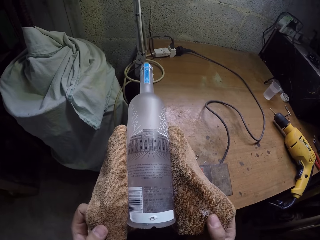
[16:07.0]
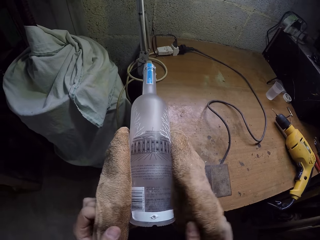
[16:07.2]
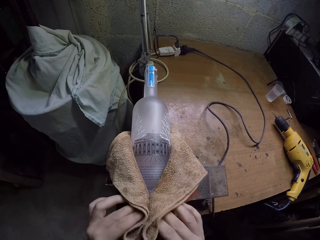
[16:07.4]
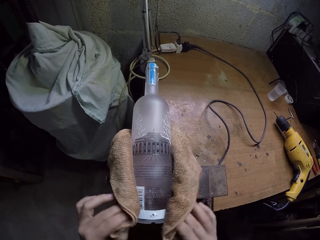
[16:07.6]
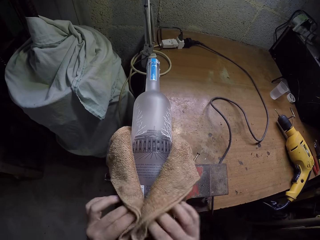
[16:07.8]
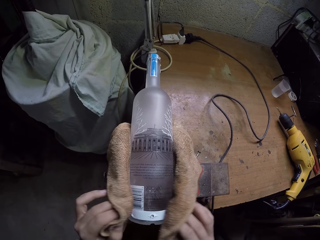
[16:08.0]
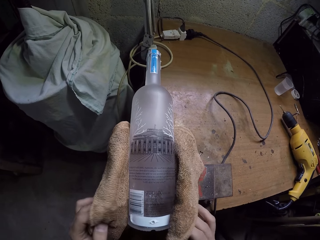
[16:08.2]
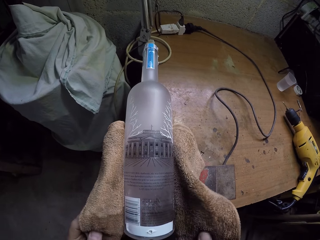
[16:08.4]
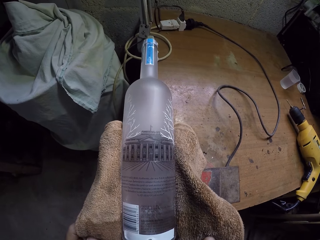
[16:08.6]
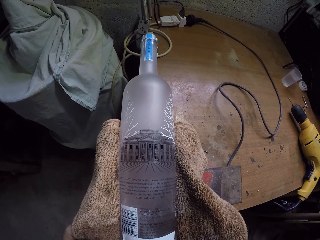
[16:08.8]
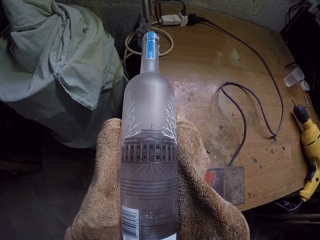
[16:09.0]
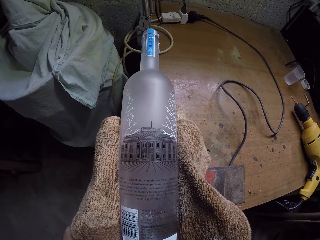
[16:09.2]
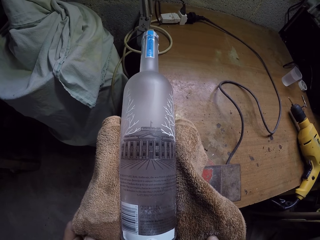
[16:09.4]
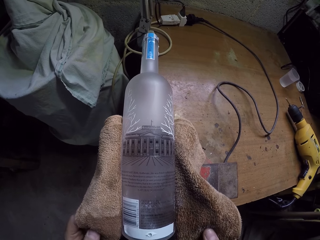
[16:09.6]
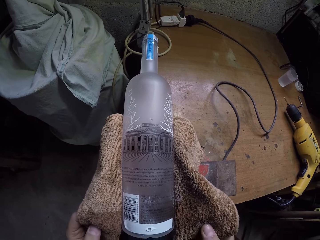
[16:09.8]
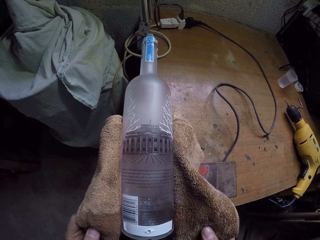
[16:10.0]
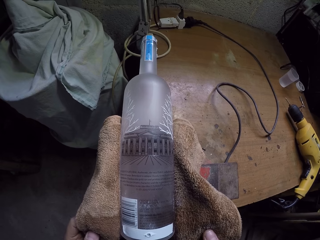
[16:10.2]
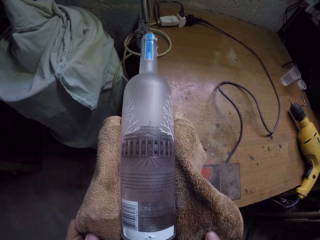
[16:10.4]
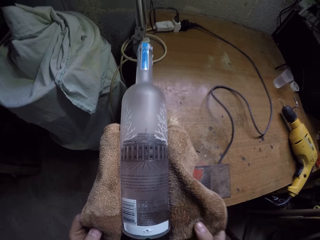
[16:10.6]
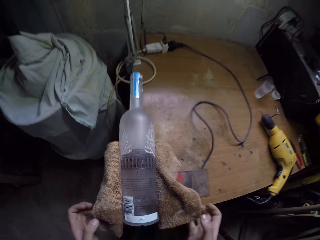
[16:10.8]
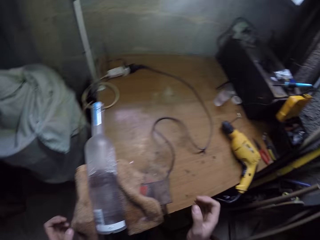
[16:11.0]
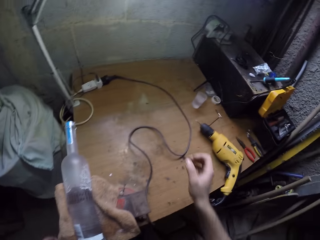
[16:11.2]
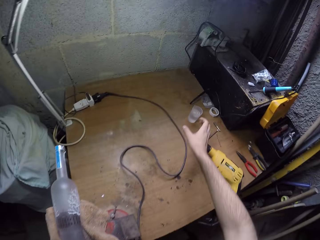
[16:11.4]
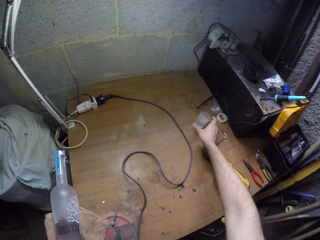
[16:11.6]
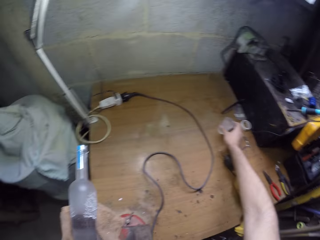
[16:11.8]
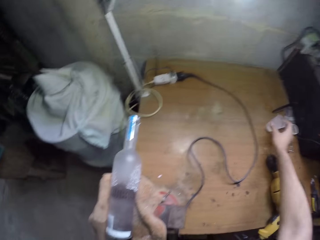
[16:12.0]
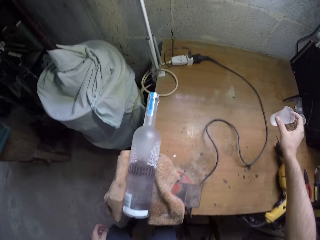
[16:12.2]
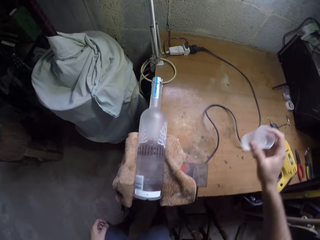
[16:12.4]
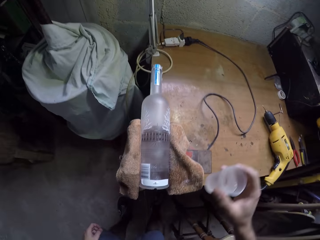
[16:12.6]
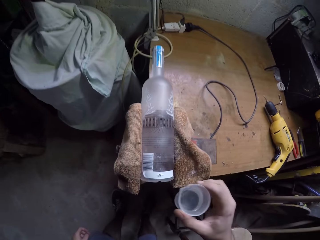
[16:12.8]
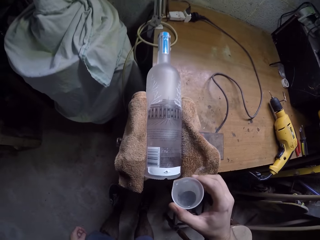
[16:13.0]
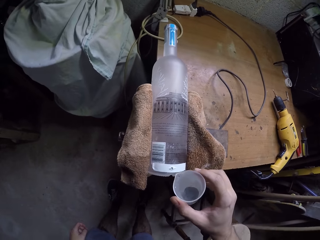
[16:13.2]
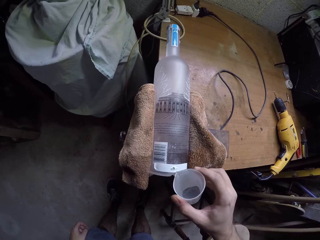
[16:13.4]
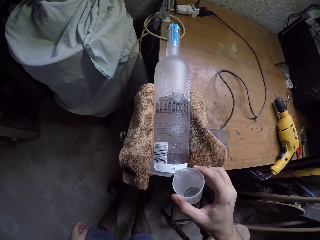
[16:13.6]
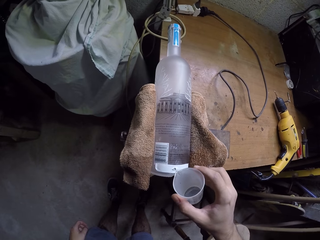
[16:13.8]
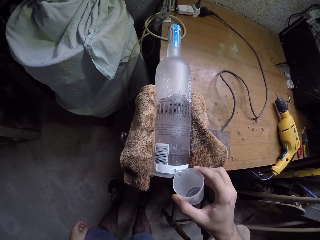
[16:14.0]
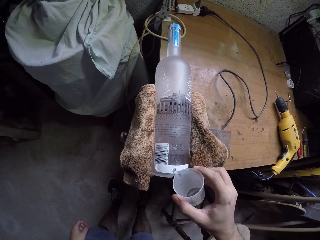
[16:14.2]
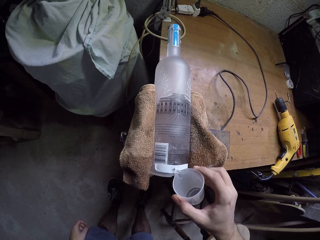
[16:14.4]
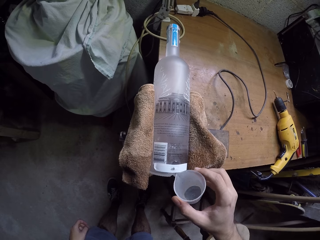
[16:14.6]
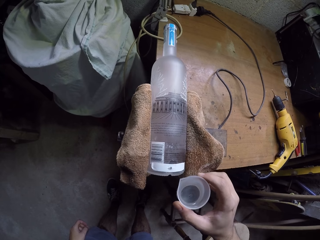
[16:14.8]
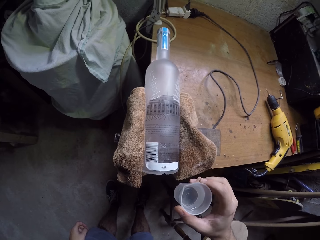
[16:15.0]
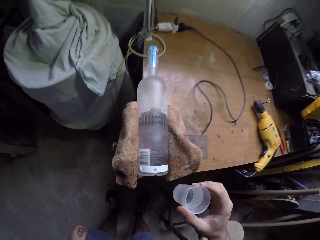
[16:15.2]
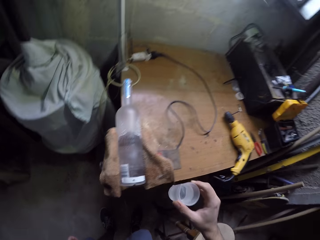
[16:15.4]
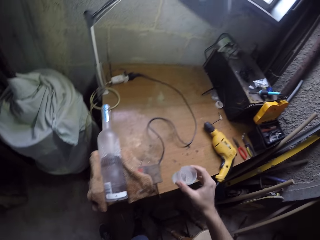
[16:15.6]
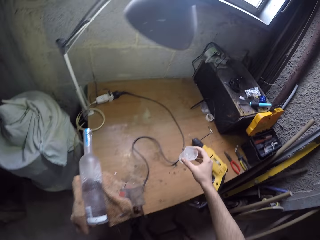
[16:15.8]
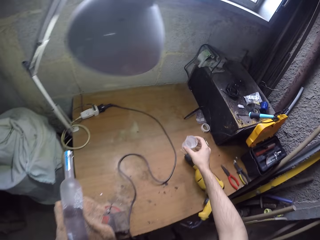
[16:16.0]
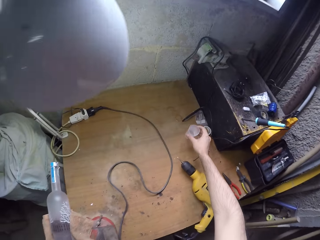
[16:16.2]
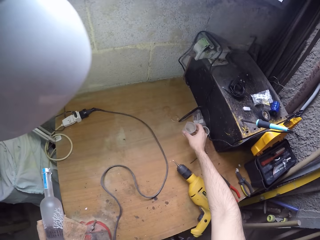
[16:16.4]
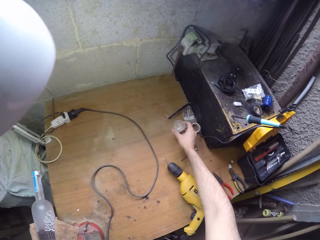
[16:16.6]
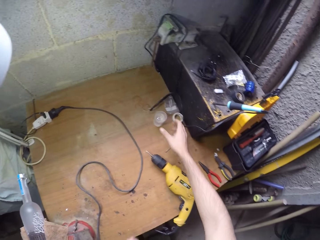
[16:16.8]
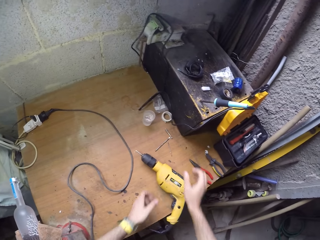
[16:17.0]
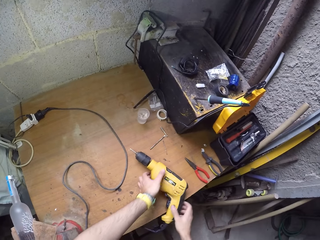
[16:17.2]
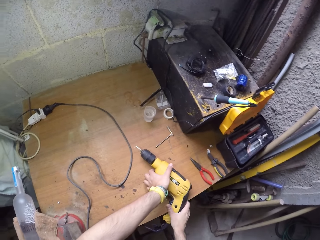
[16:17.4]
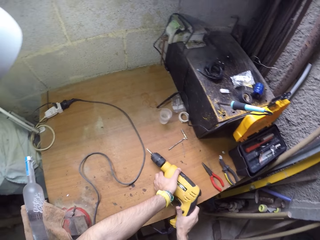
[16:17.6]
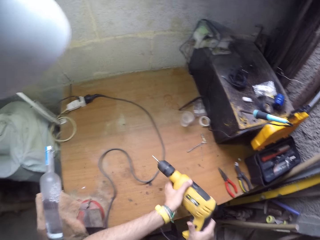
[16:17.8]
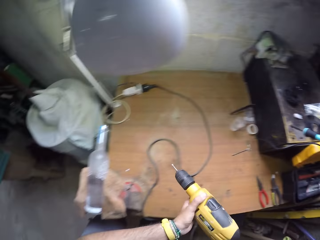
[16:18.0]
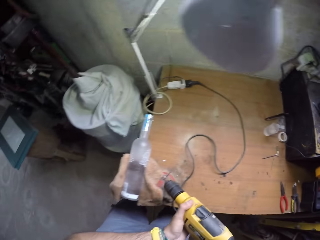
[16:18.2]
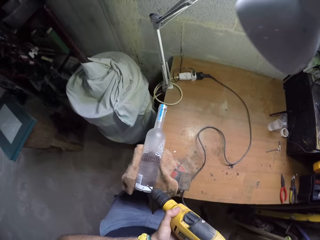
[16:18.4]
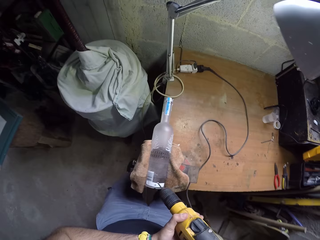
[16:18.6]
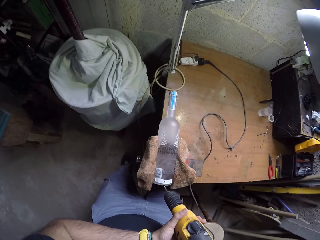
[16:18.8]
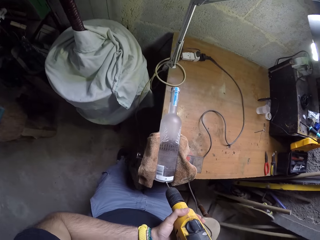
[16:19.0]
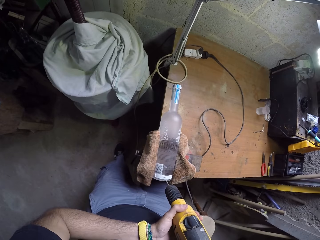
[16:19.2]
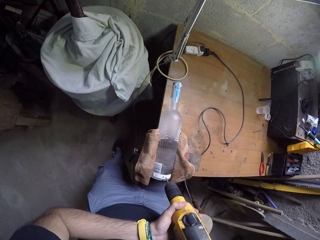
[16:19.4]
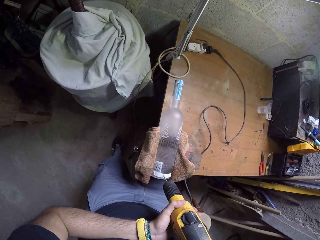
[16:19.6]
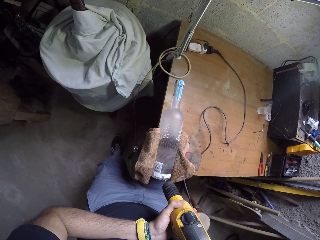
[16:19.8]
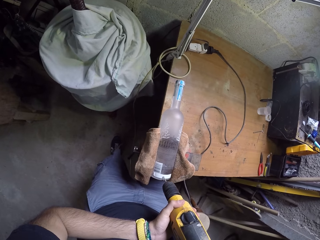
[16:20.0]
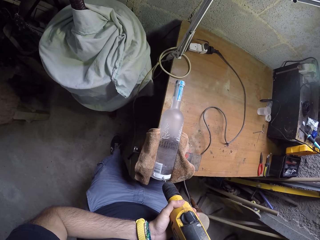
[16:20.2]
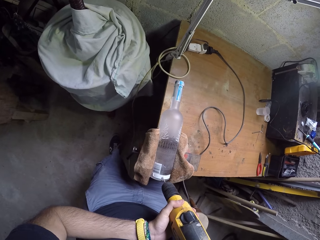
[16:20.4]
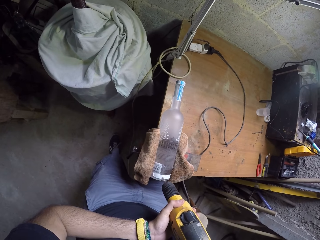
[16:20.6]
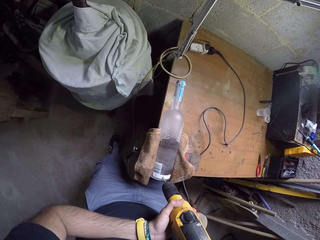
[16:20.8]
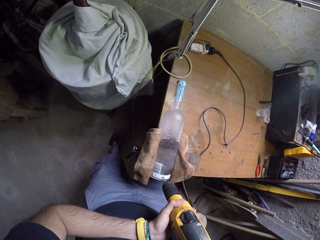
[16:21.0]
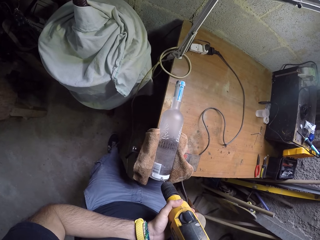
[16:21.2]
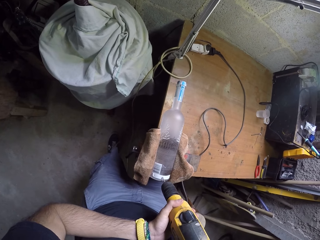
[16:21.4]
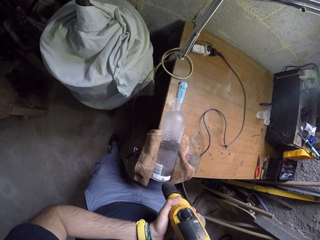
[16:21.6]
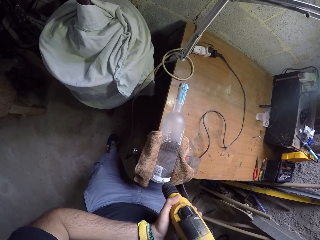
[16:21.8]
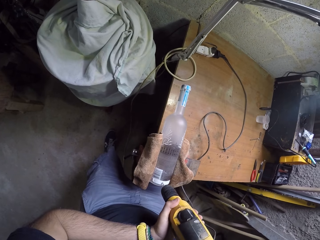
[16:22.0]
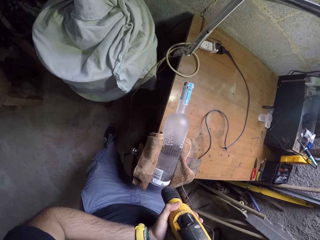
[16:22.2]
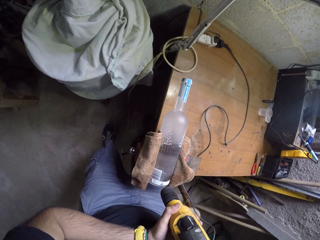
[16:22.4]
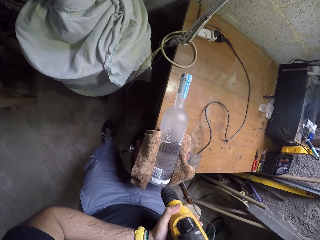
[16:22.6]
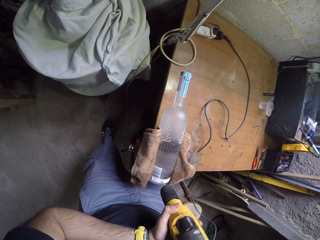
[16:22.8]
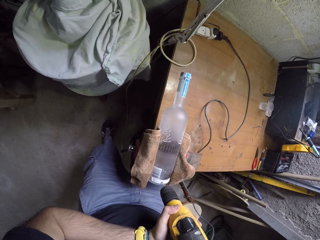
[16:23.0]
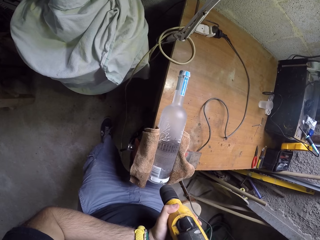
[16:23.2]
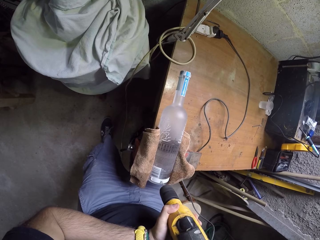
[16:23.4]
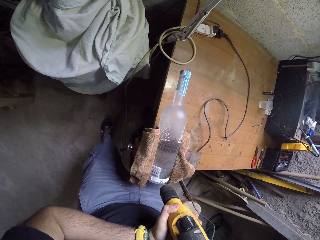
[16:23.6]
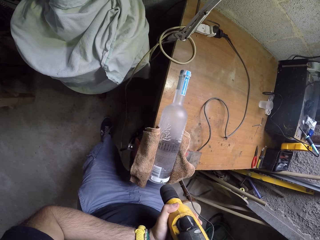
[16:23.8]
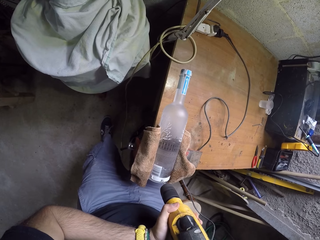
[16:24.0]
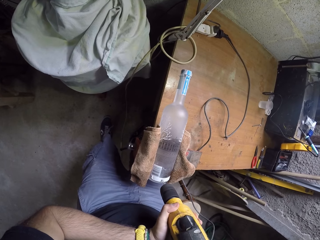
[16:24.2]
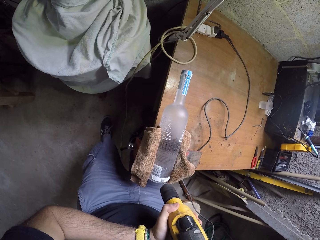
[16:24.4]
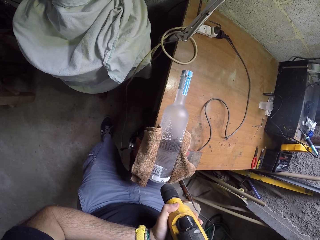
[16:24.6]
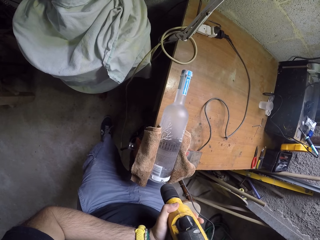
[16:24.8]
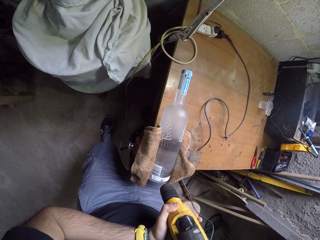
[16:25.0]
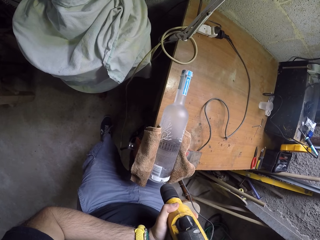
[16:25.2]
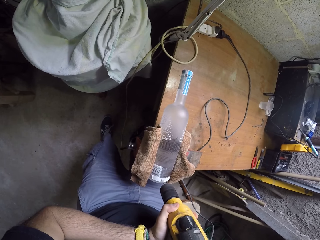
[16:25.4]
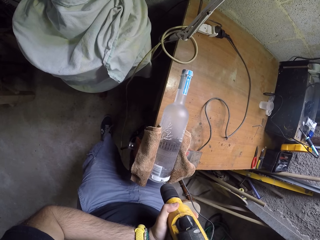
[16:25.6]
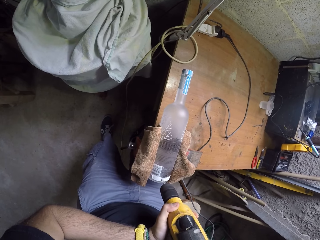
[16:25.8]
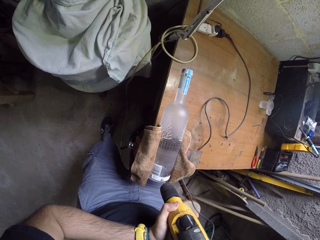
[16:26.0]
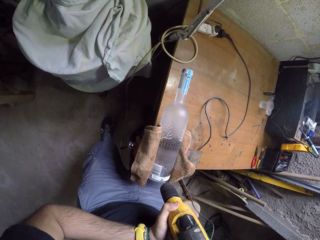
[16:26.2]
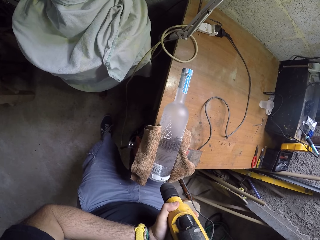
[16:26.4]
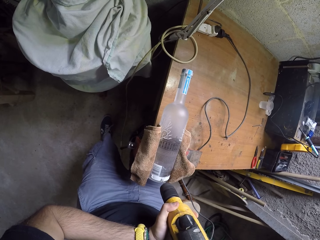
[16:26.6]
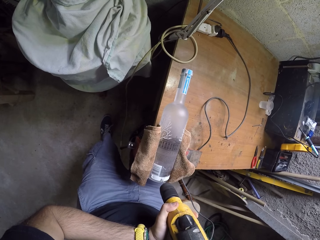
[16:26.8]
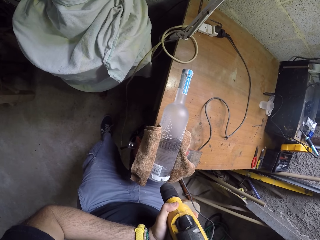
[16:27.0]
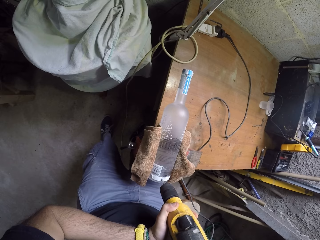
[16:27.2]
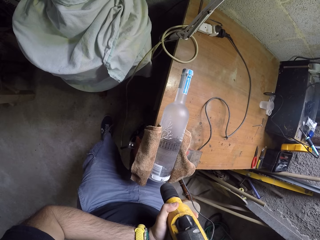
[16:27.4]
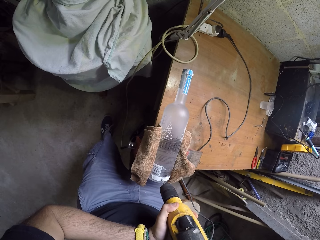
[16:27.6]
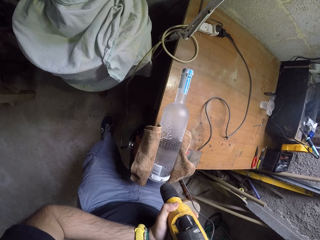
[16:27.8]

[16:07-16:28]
The camera wearer wipes the bottle with the towel with both hands. He takes the cup of water from the worktable with his right hand. He pours water on the drilled hole from the cup in his right hand. He puts the cup on the worktable with his right hand. He takes the drill with both hands. He touches the drill. He drills into the bottle with the drill in both hands.
